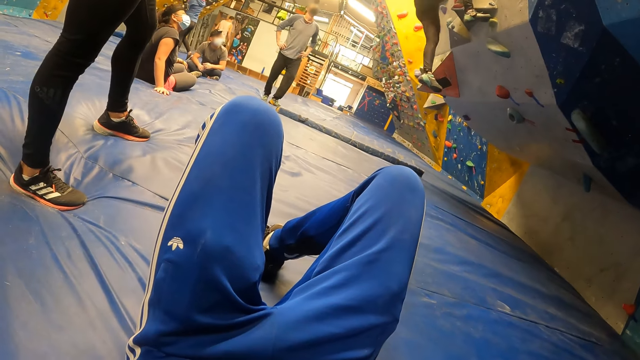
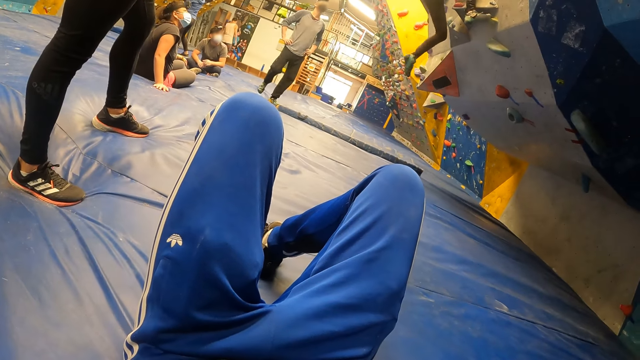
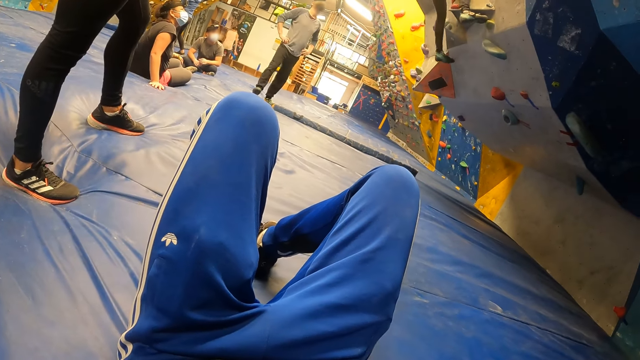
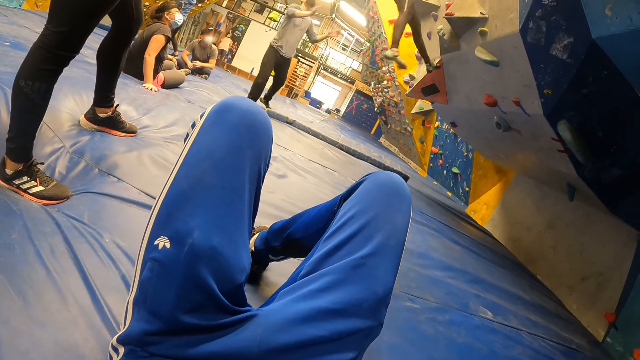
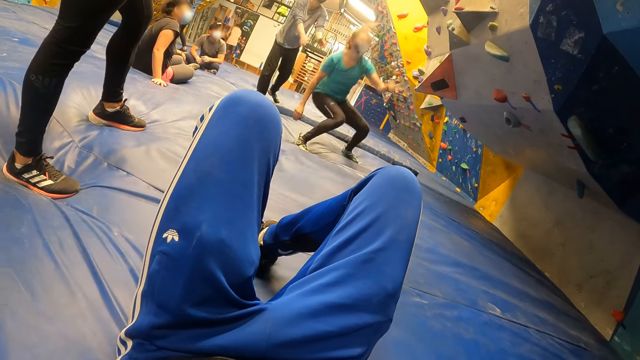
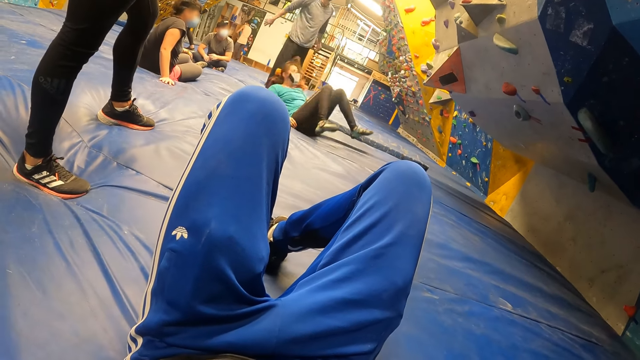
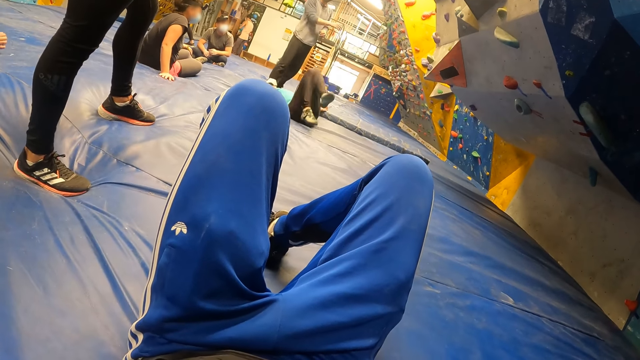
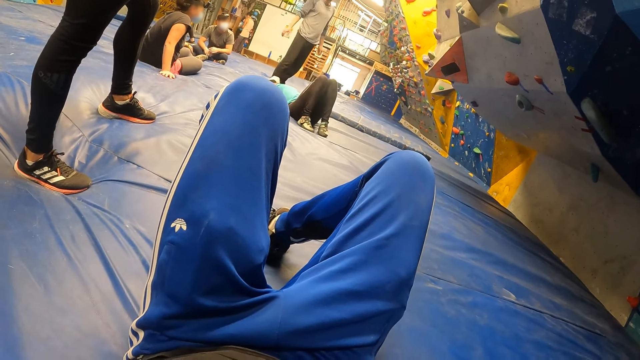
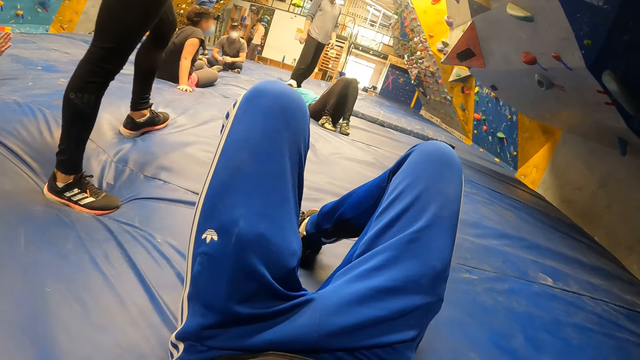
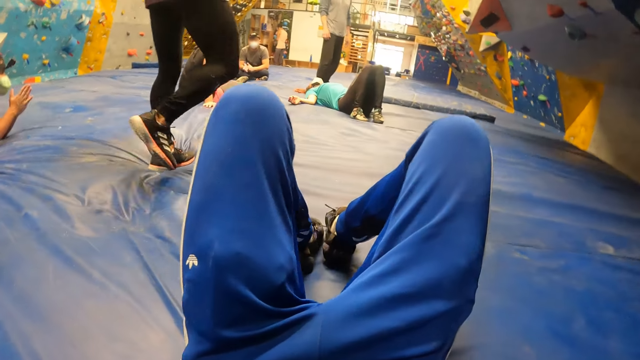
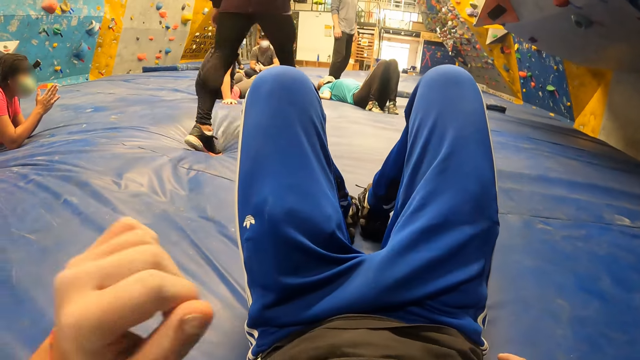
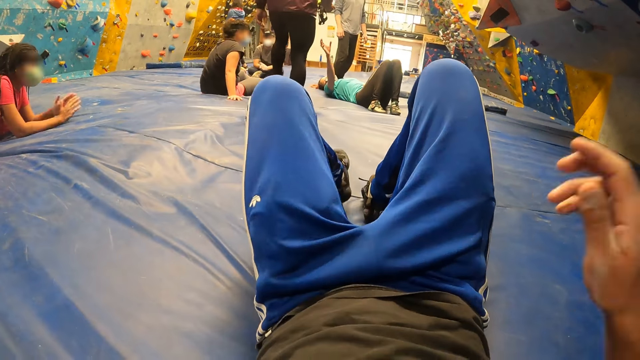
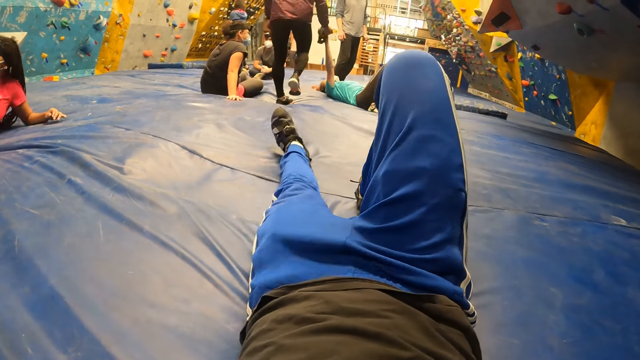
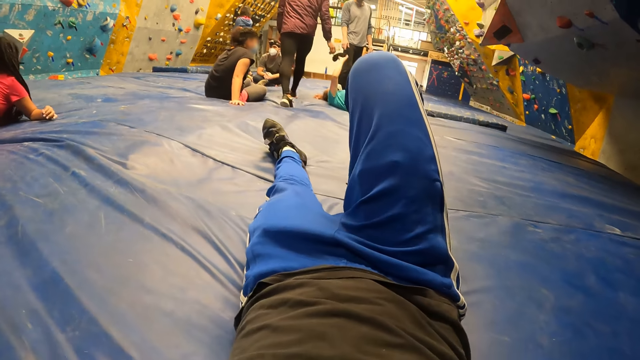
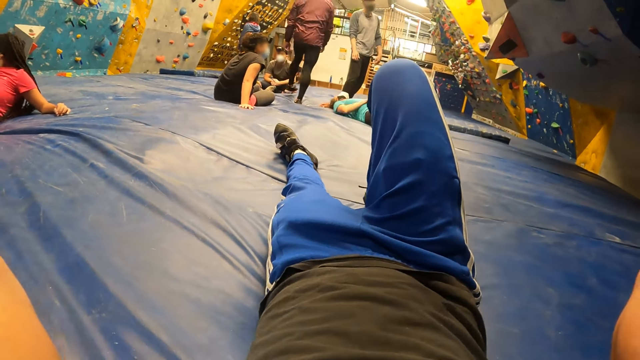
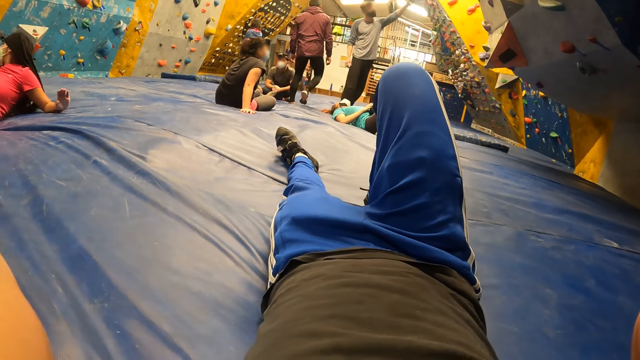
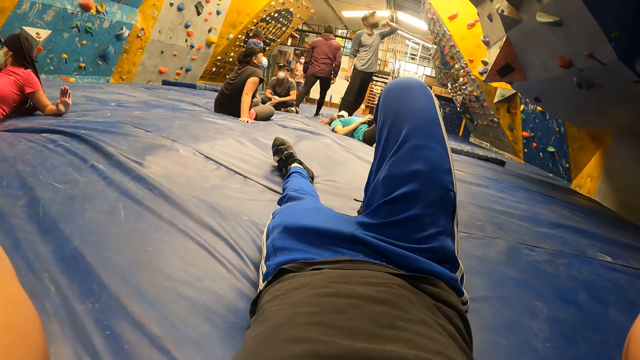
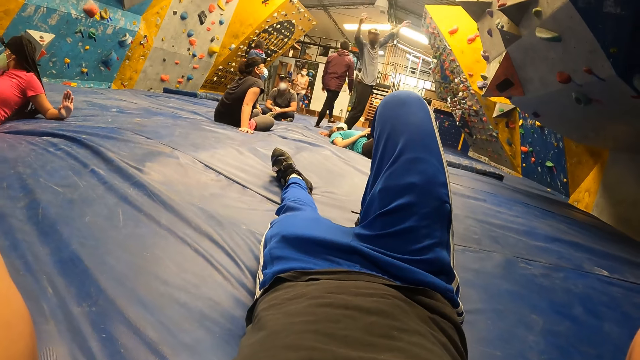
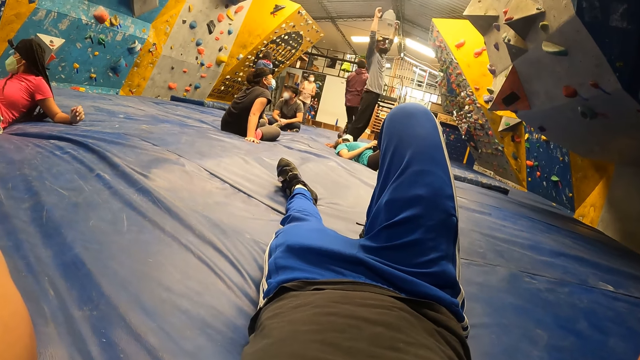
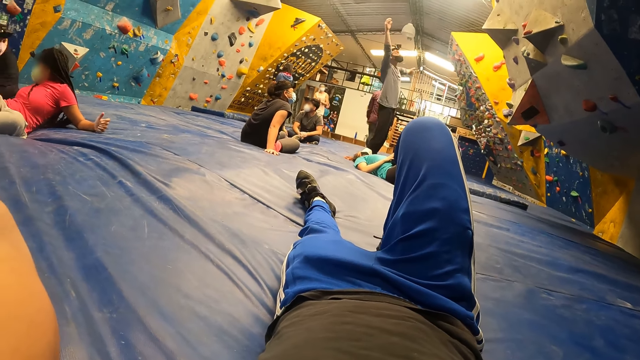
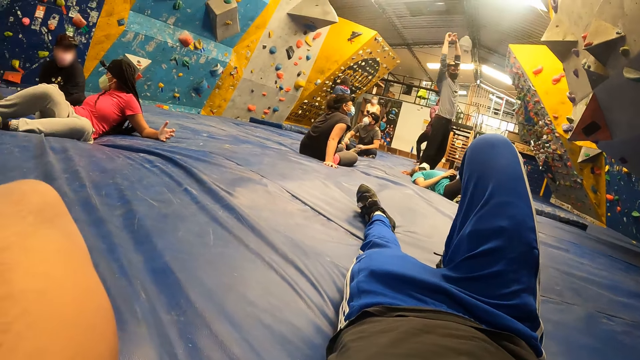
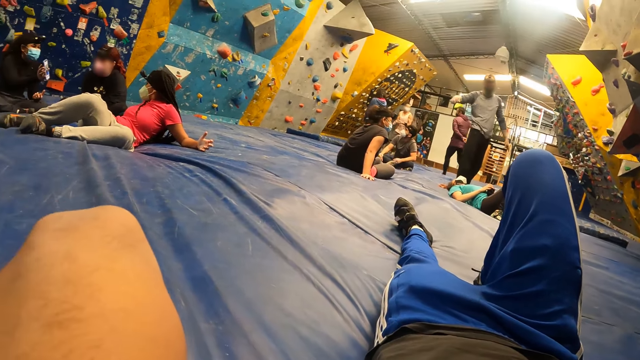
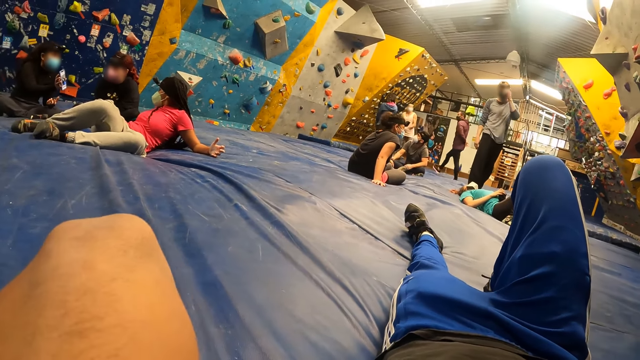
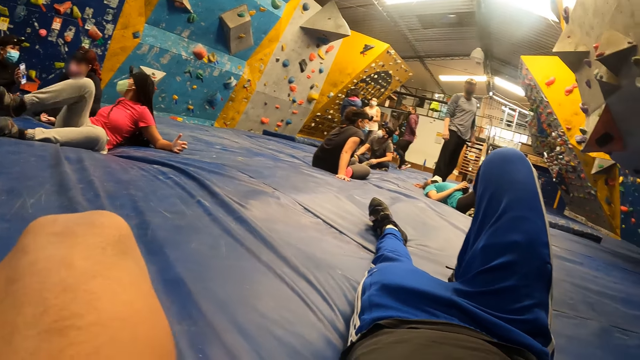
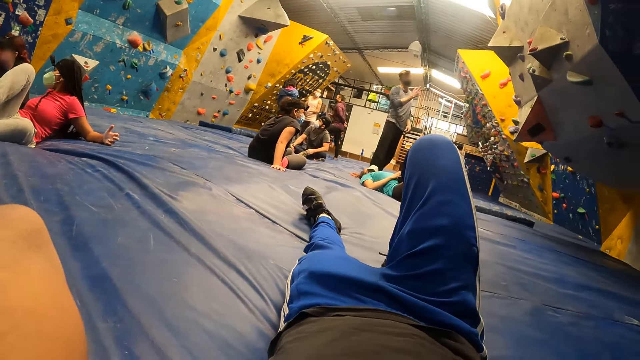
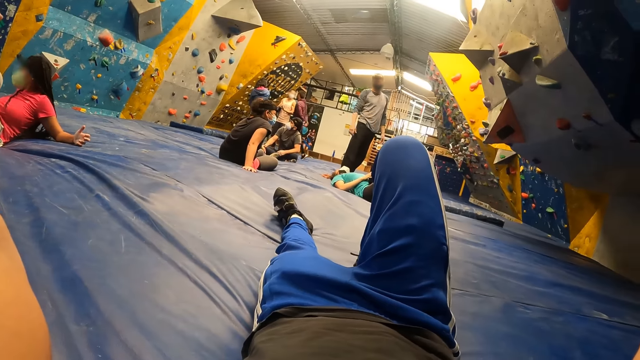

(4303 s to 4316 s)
The camera wearer lifts his hands. He holds the camera.

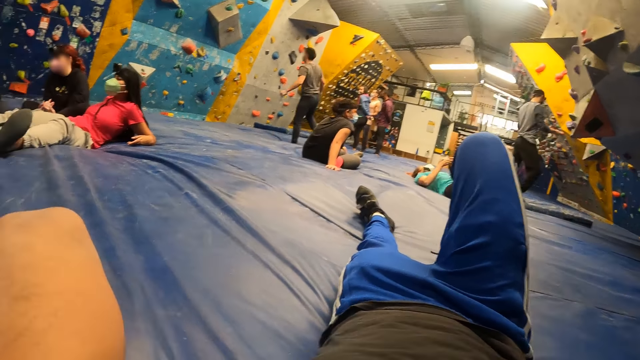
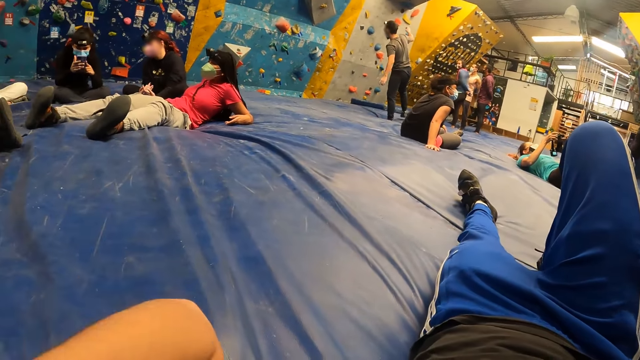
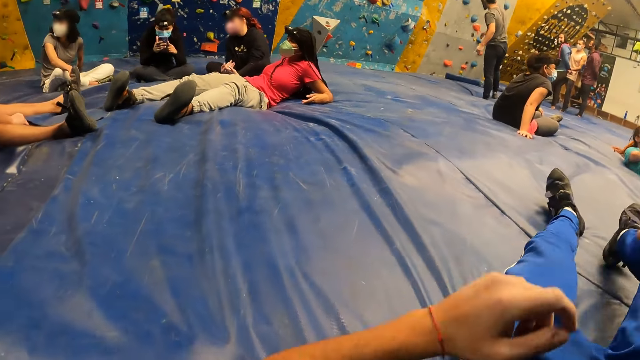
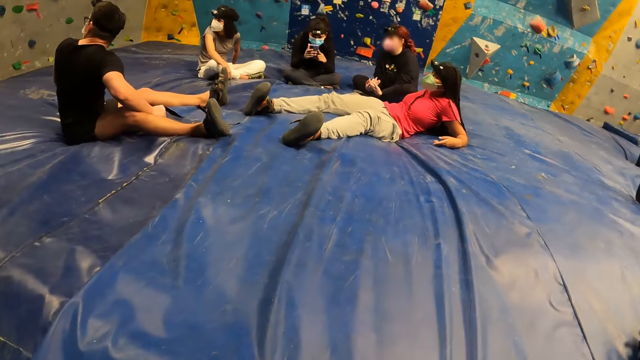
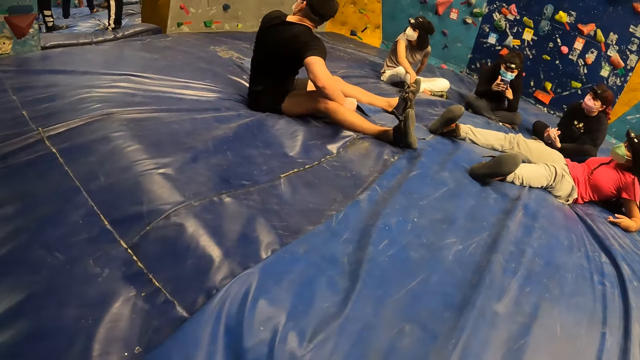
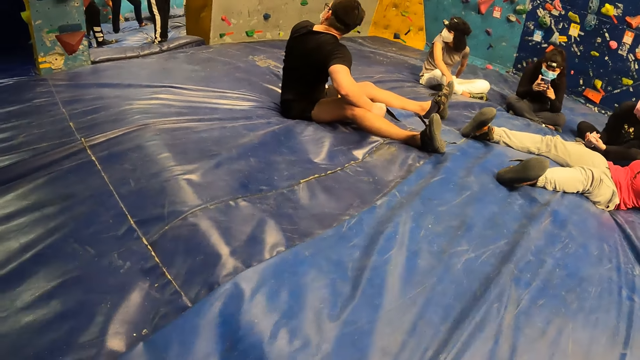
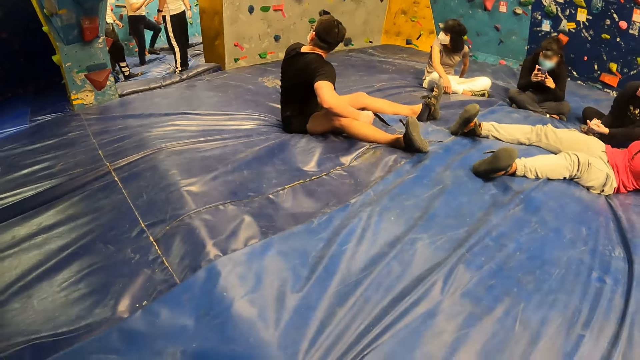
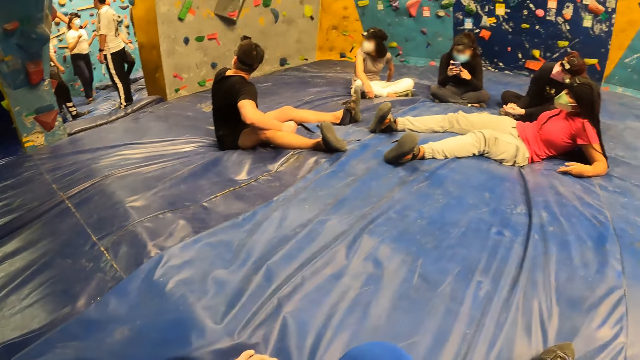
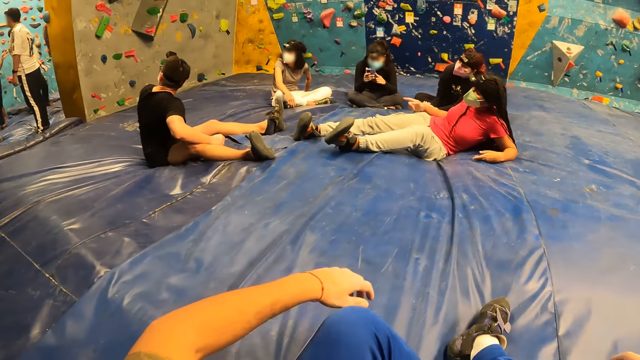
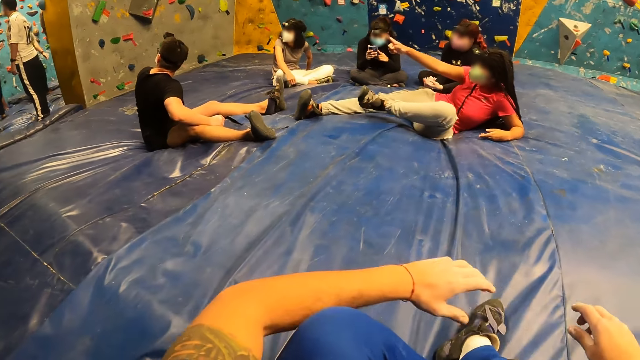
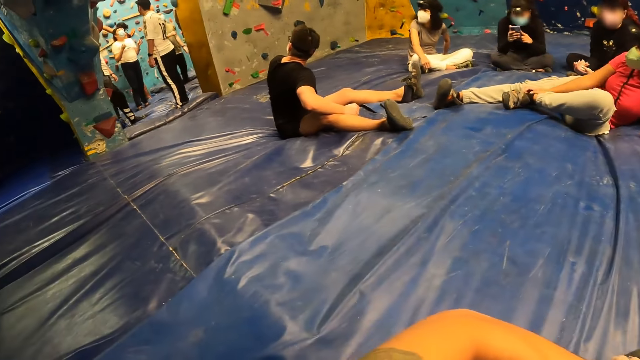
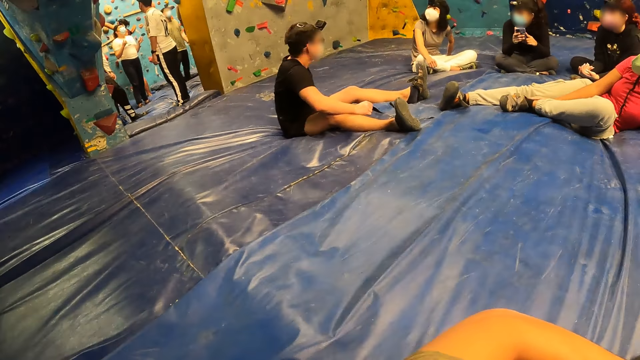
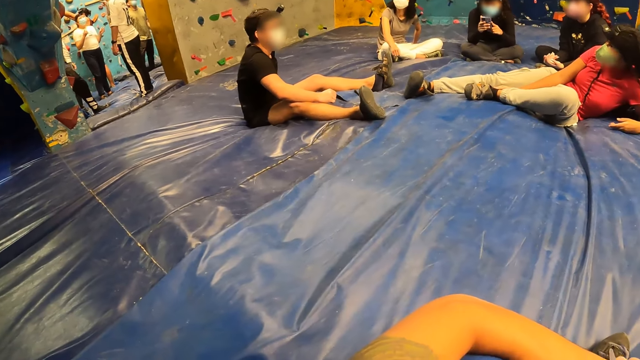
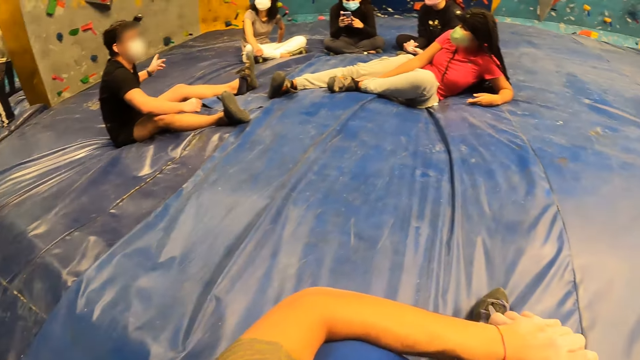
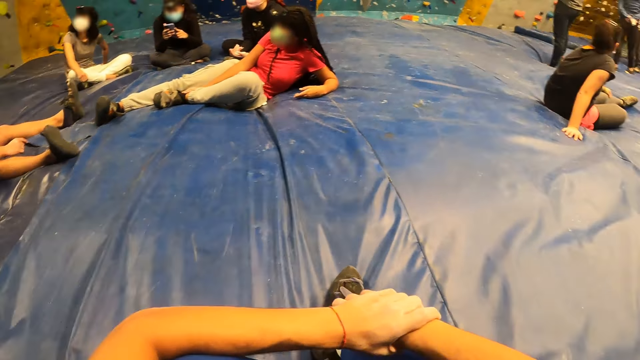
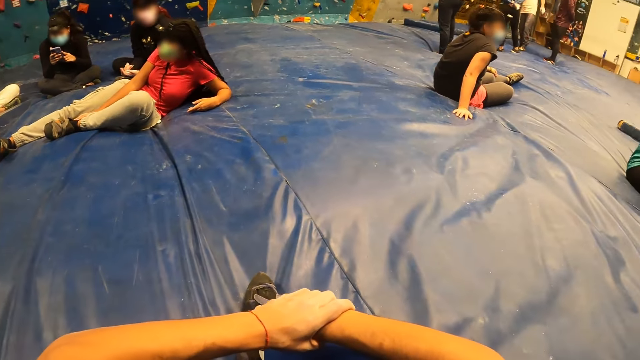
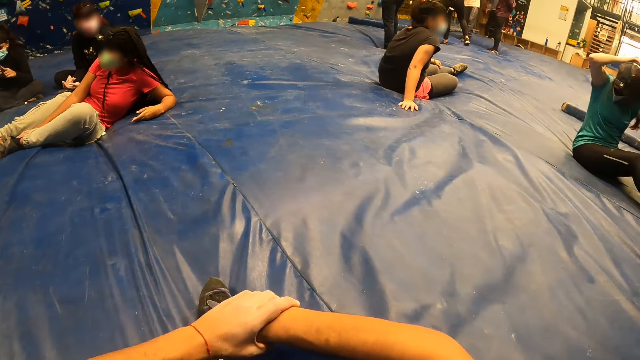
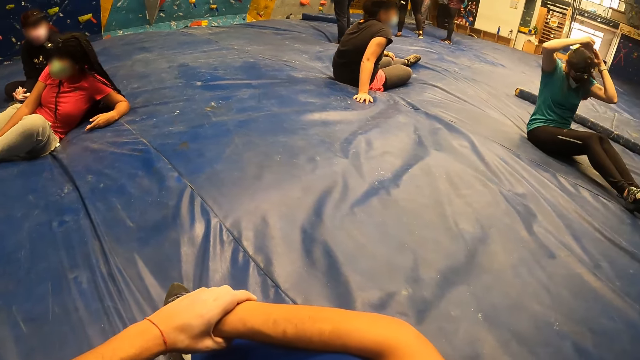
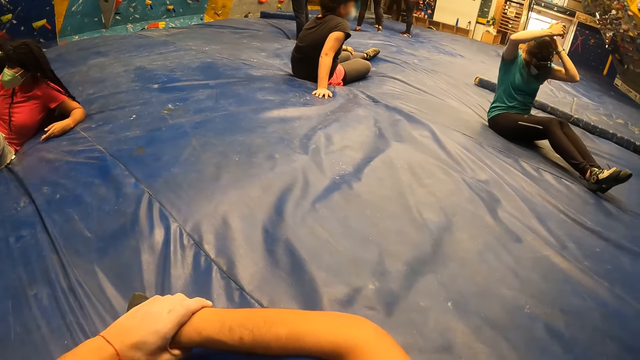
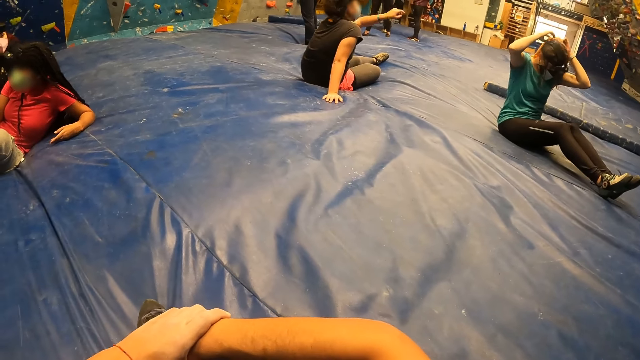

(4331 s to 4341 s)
The camera wearer puts down his hands. He sits on the crash pad. He looks around. He adjusts himself on the floor. He looks around a room. A lady adjusts her hair.
